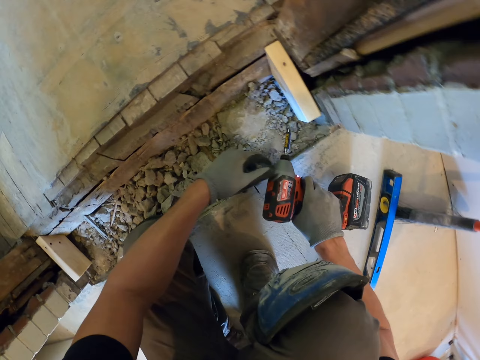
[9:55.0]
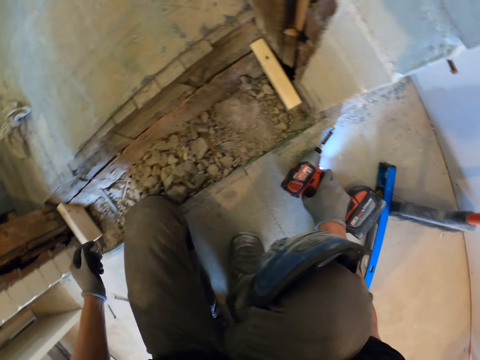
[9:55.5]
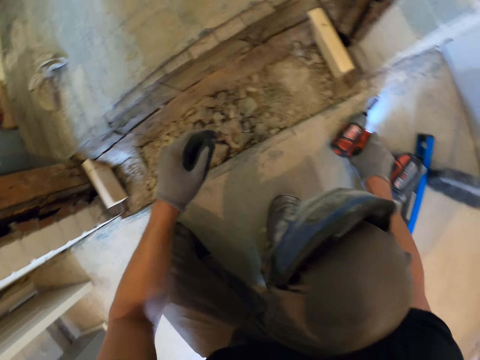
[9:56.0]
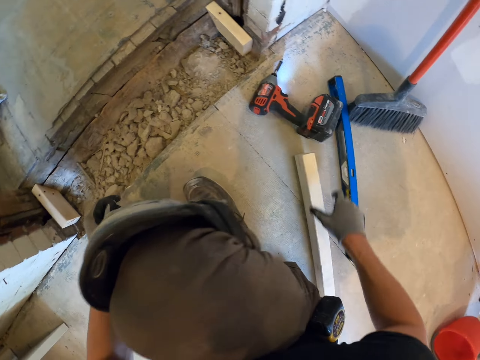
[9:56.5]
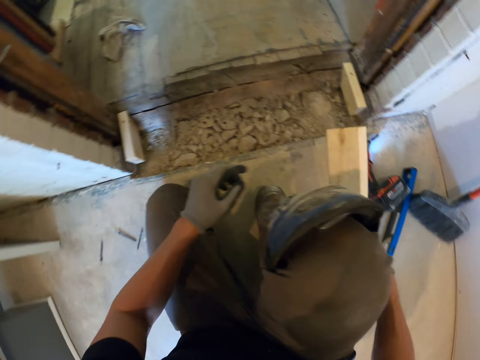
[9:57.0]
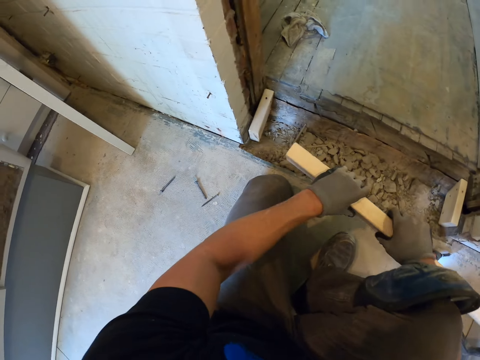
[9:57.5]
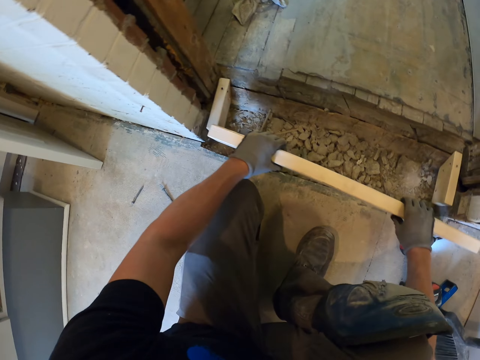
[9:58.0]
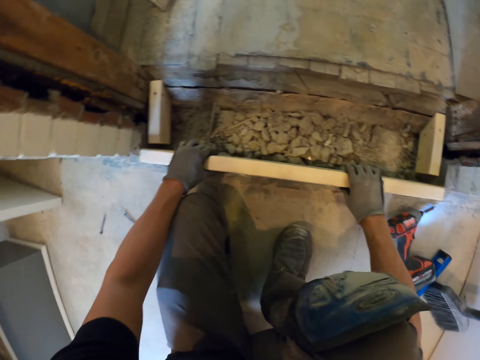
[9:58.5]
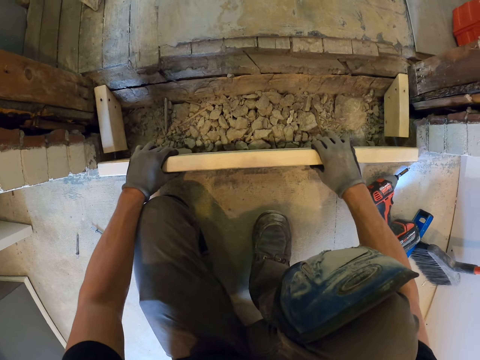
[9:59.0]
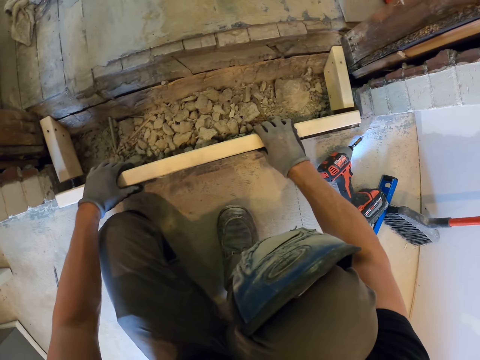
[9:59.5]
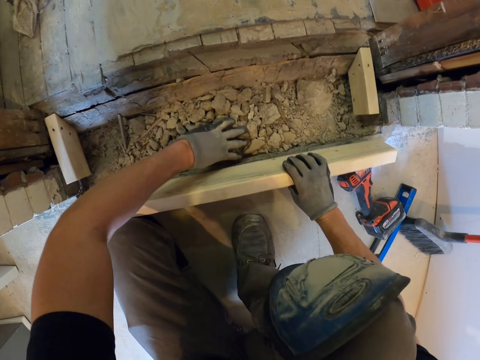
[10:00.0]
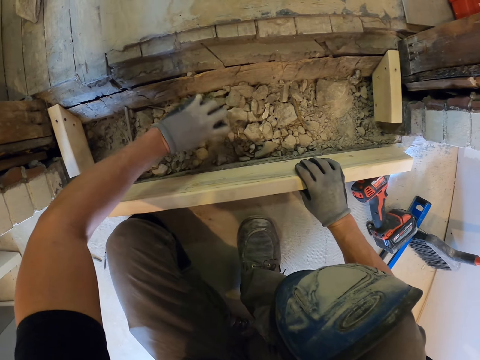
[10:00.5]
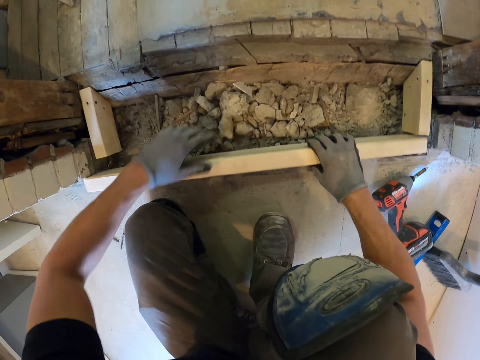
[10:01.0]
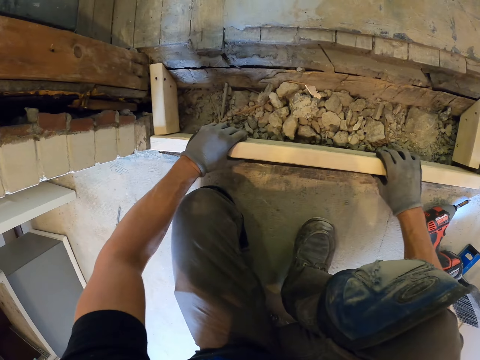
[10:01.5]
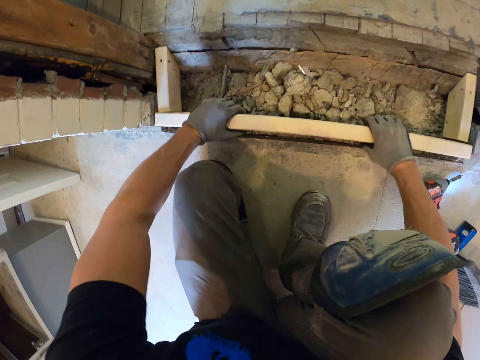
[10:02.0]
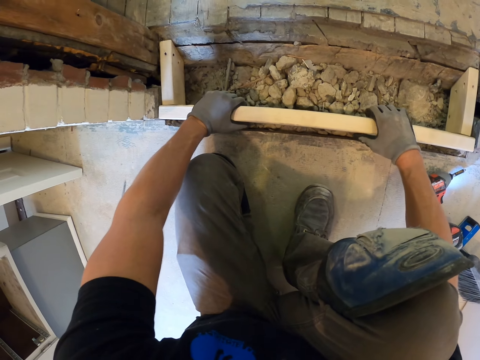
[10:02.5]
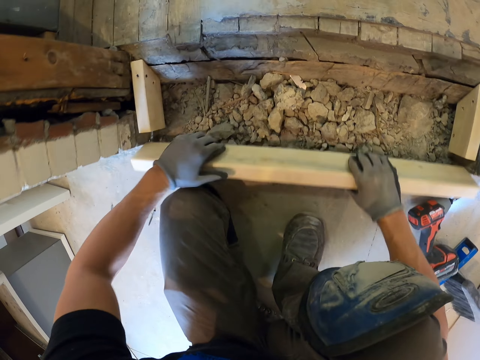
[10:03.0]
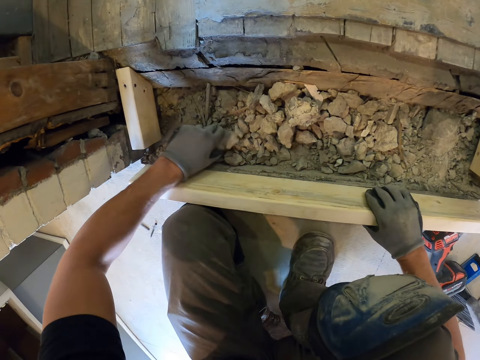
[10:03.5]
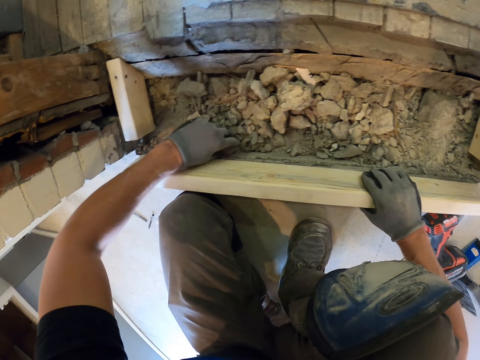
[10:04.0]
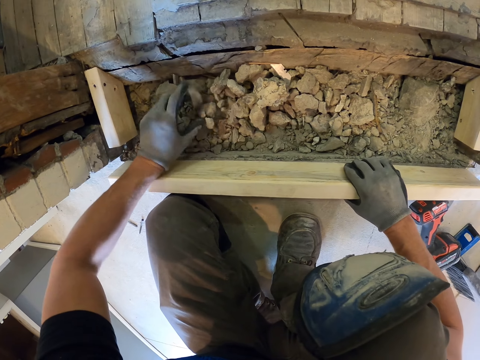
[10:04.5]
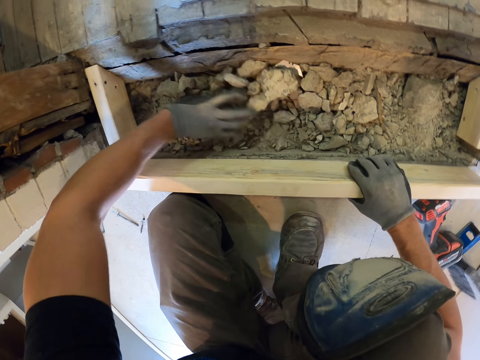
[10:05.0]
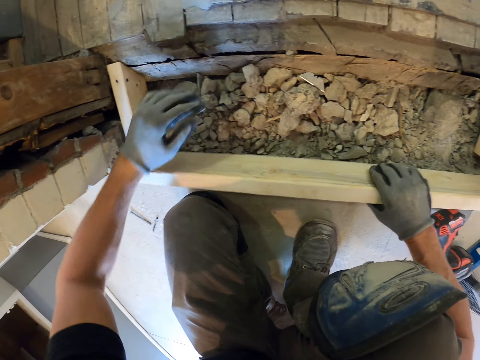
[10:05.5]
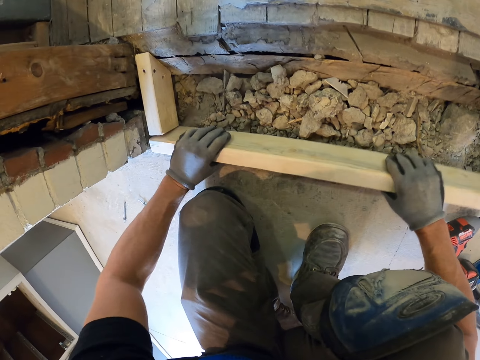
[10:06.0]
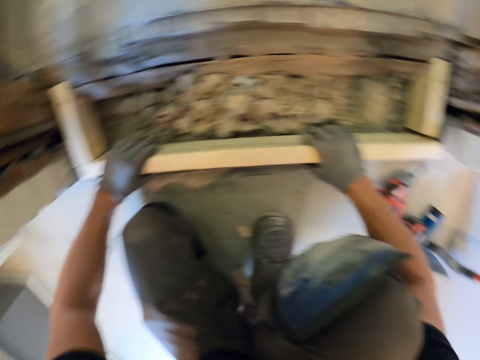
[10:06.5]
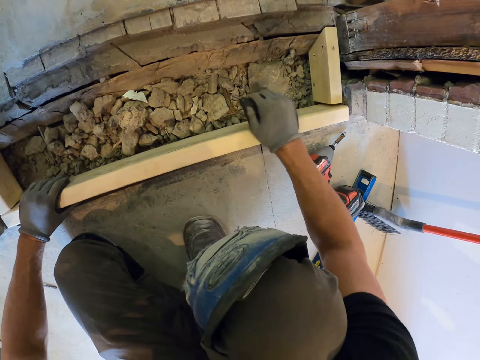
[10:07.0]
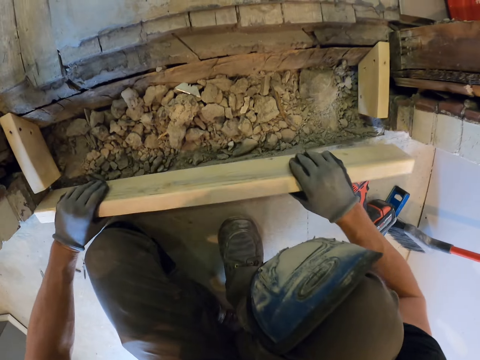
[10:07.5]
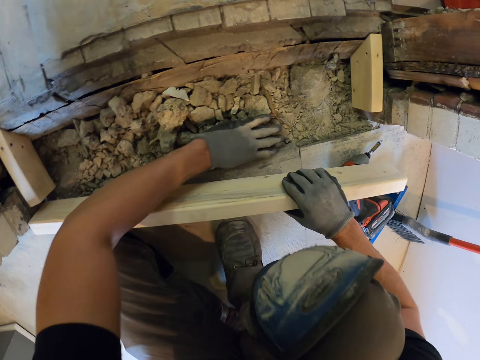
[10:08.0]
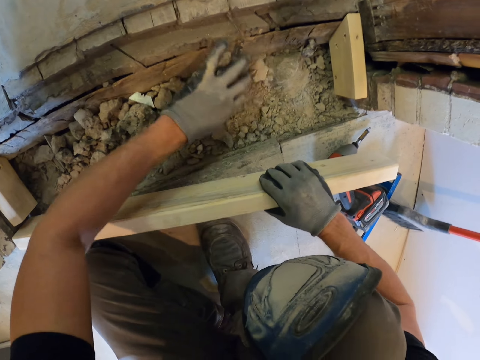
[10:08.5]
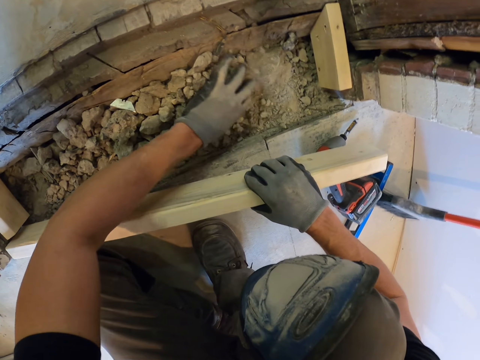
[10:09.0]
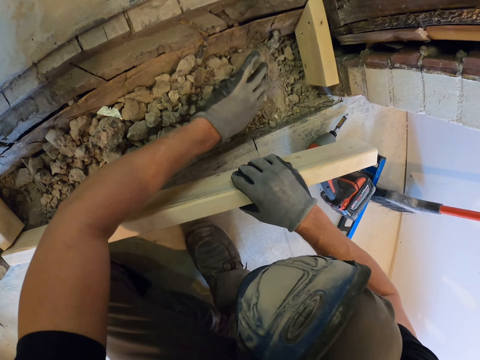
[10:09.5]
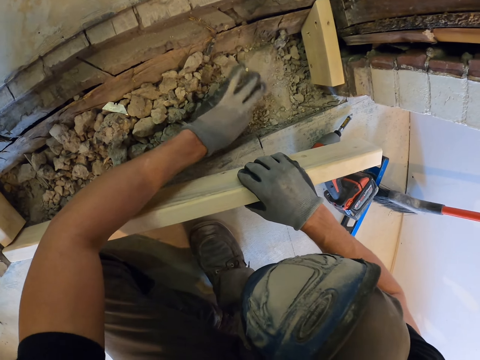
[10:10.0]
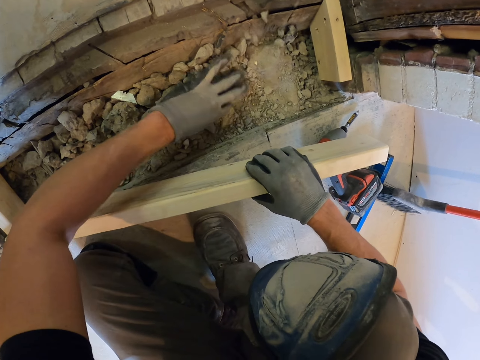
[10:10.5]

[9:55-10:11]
The camera wearer puts the hand drill on the floor. They pick up a piece of wood. They fit the wood on the floor. They push the stones. They fit the wood. They push the stones. They fit the wood on the floor.

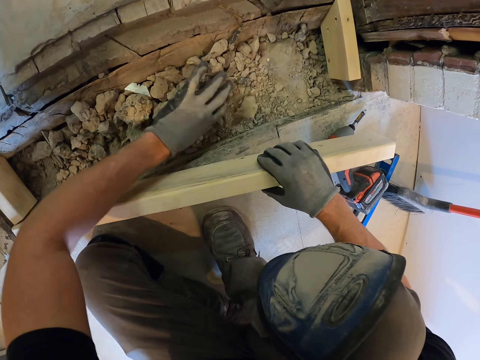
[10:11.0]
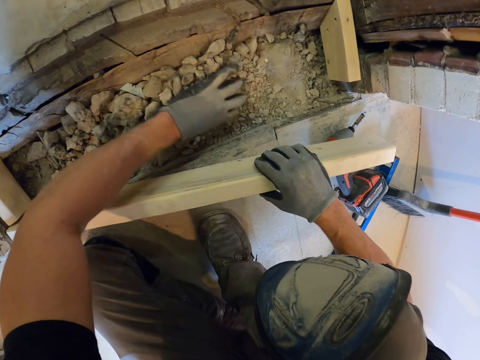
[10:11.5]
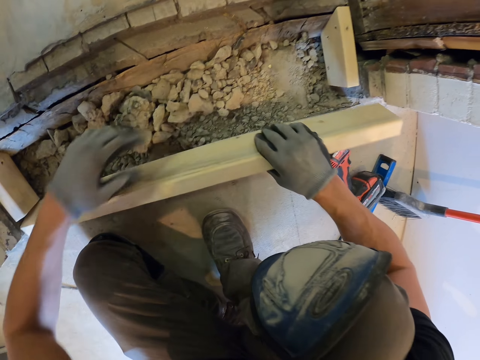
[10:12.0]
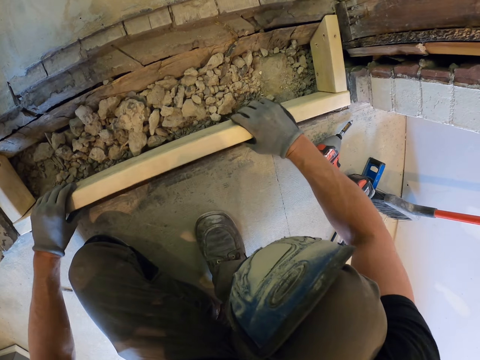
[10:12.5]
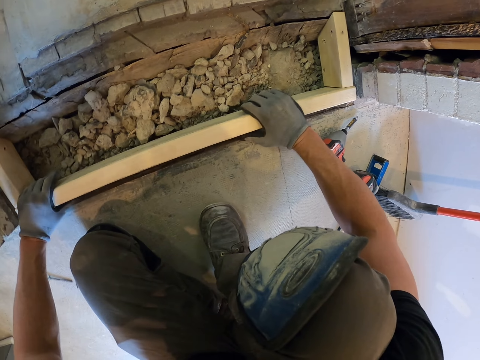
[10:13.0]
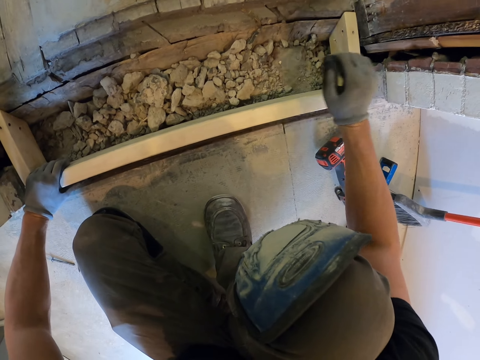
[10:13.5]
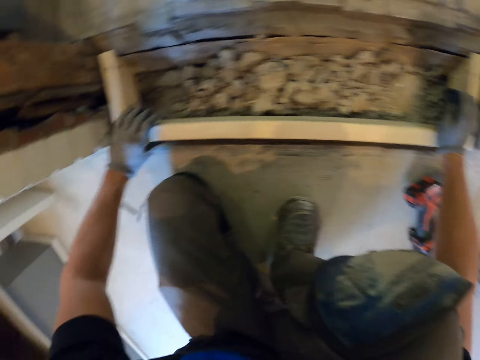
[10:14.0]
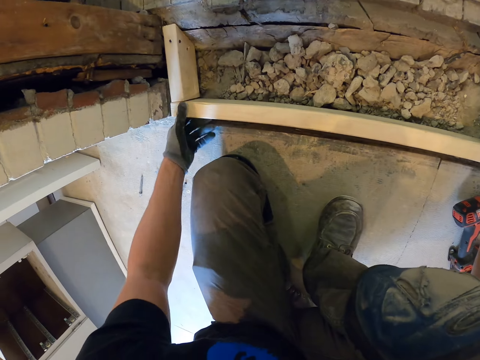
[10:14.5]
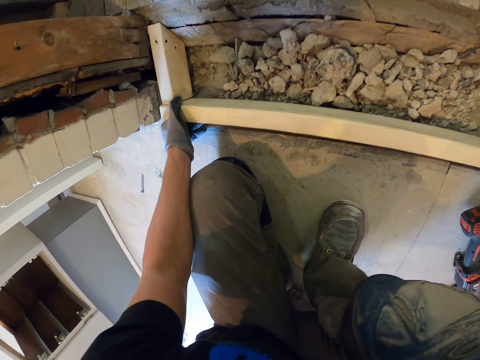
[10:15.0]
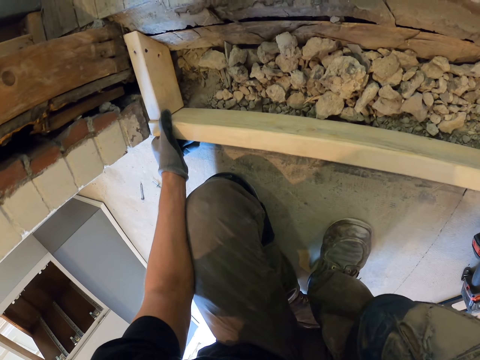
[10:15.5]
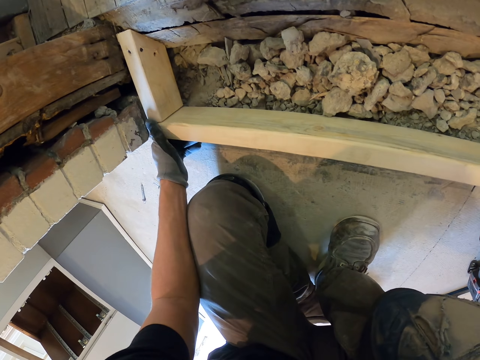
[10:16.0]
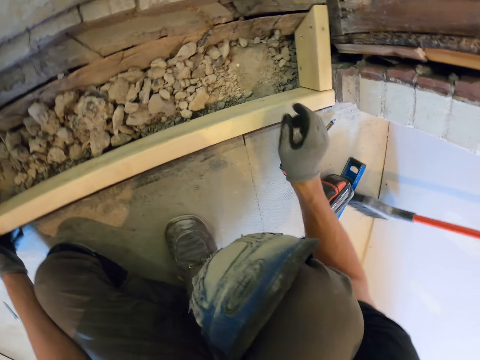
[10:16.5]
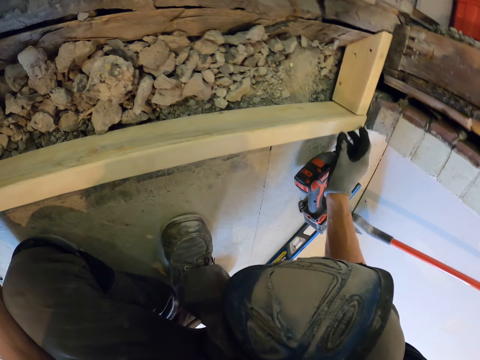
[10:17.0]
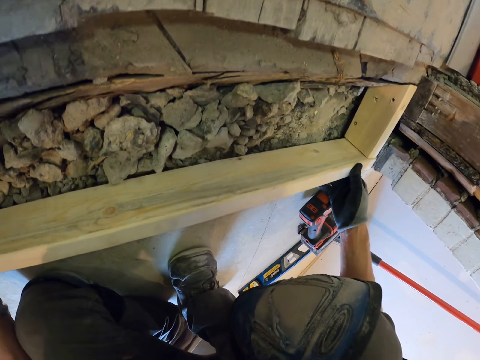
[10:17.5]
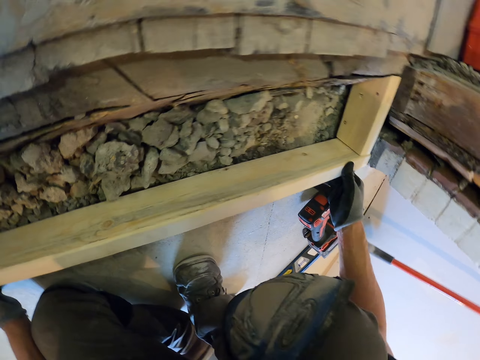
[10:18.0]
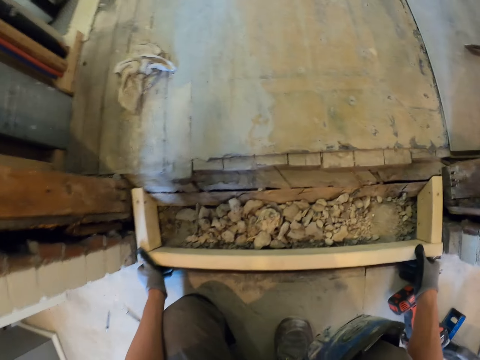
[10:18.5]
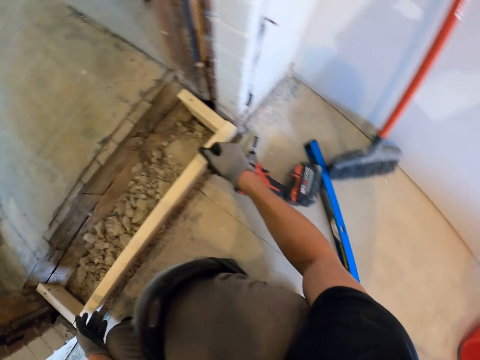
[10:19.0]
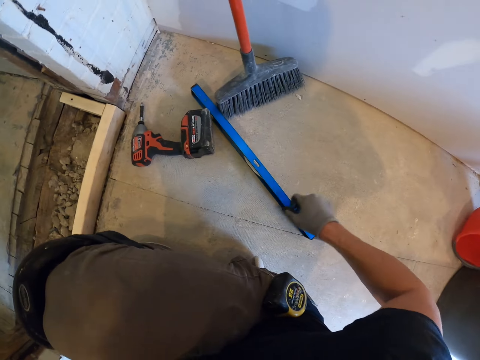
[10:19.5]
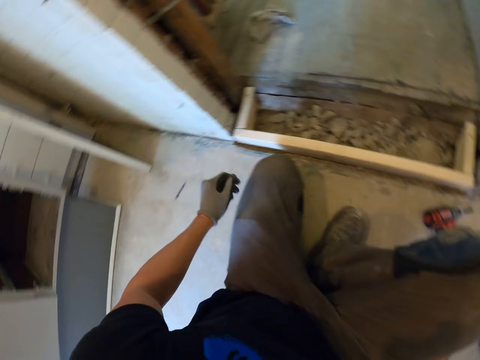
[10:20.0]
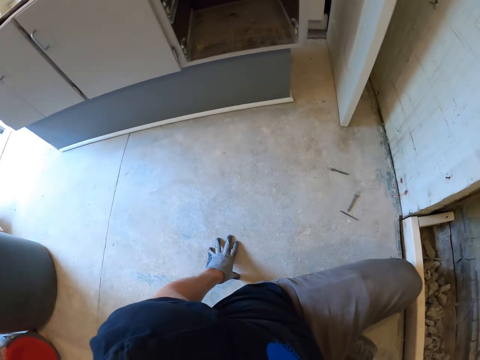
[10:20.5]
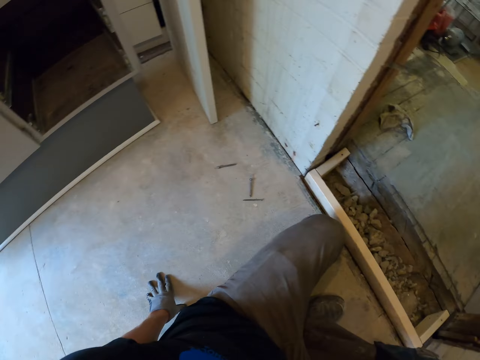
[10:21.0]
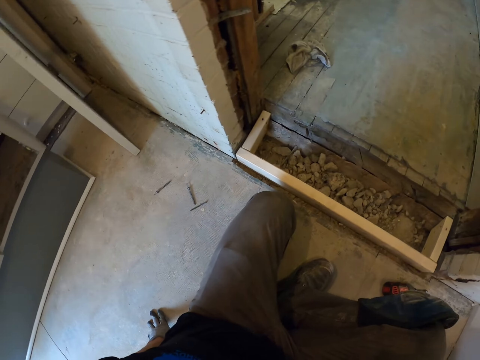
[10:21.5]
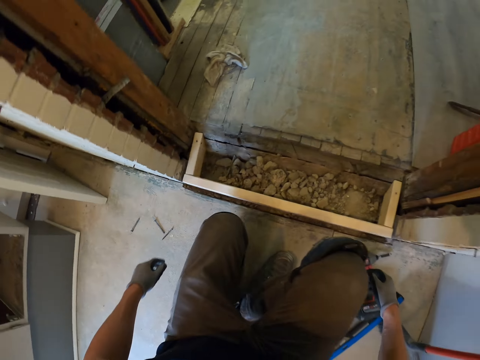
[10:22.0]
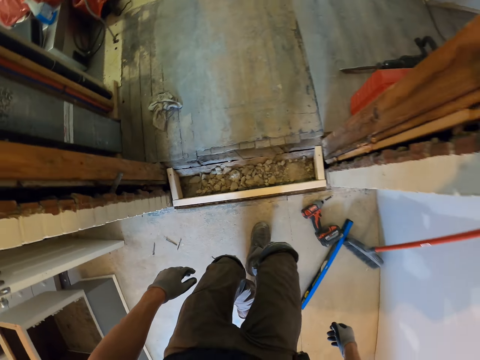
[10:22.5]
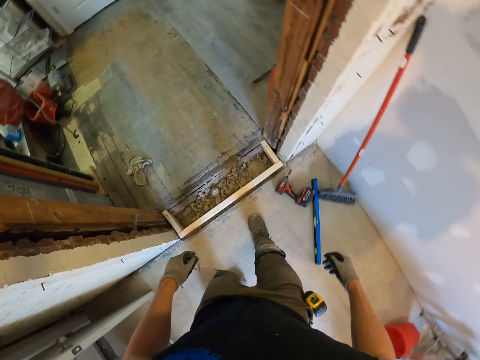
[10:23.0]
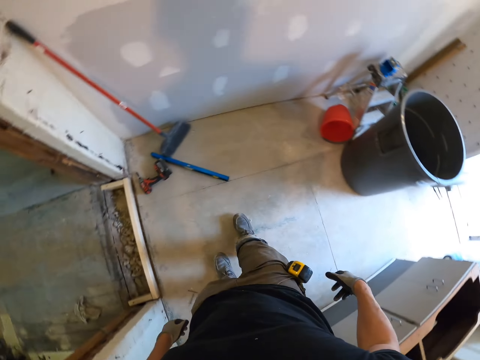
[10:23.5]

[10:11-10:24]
The camera wearer moves the stones. They fit the wood on the floor. They fit the wood. They look around.
